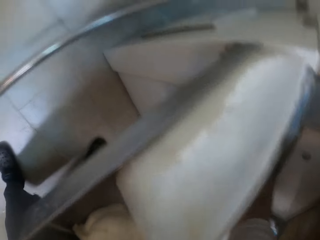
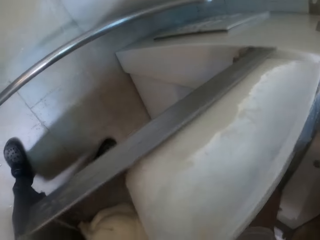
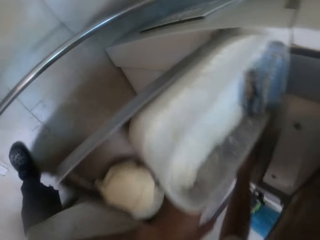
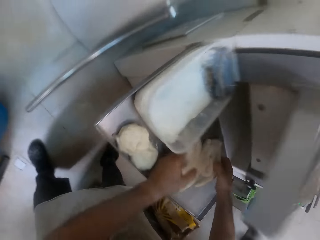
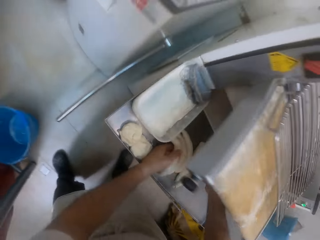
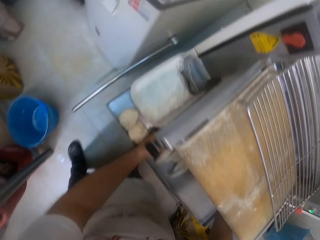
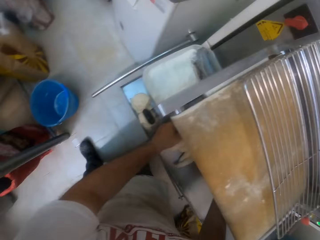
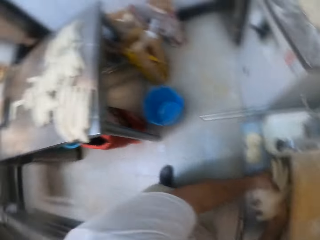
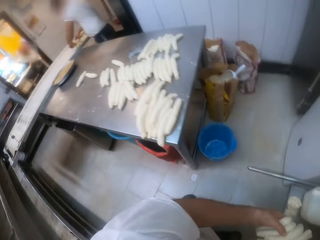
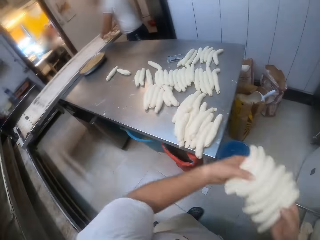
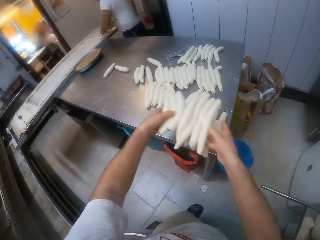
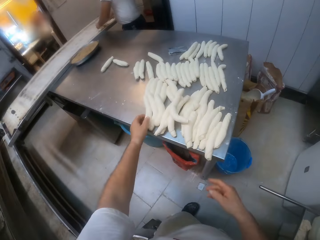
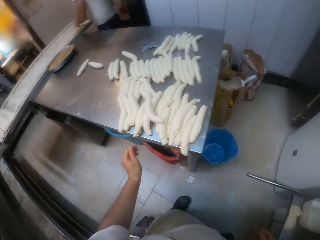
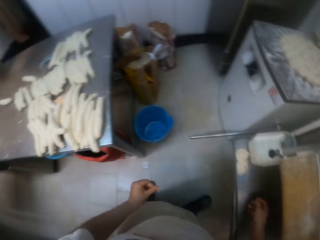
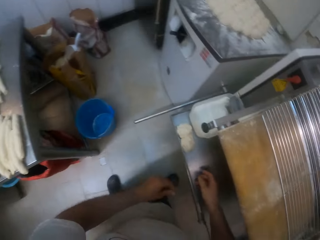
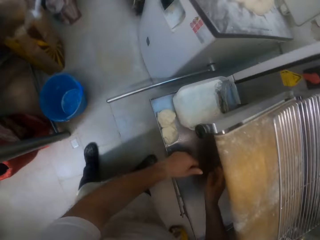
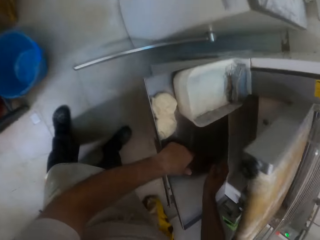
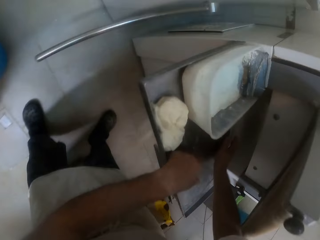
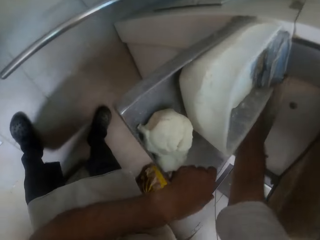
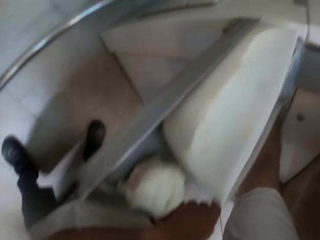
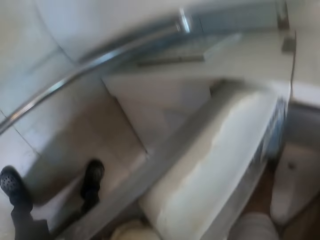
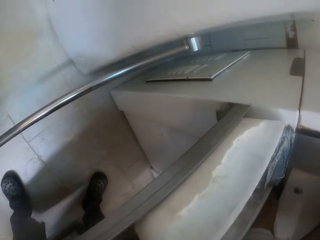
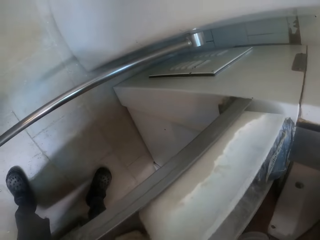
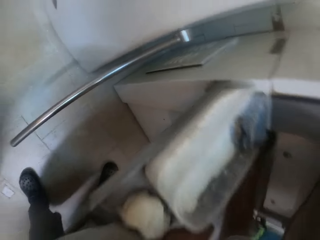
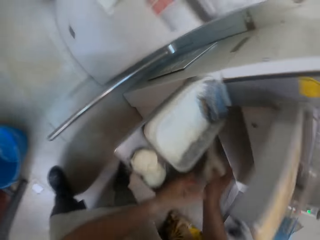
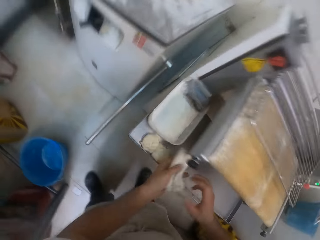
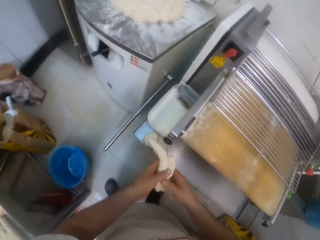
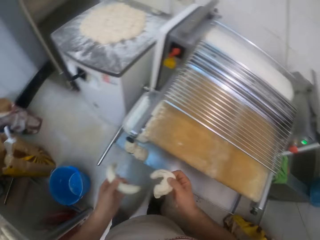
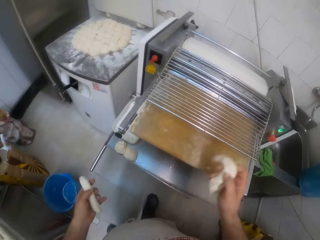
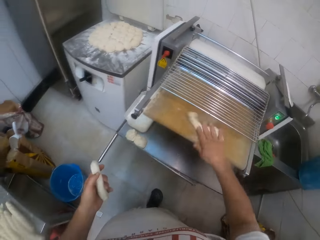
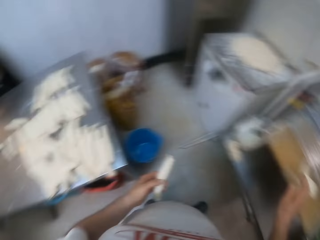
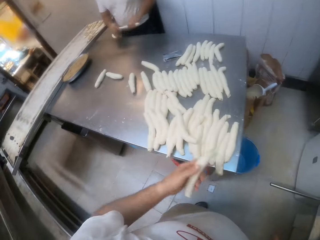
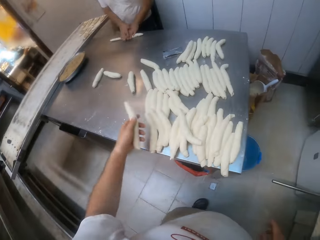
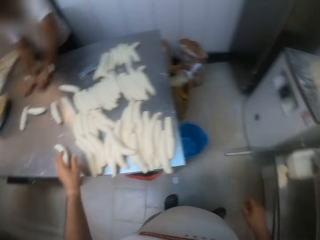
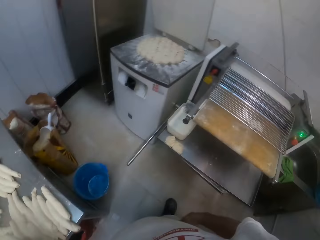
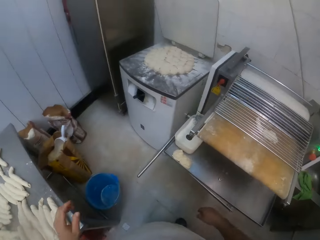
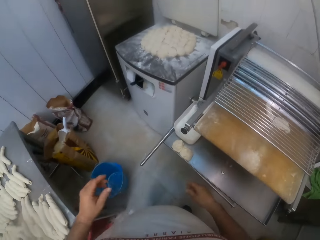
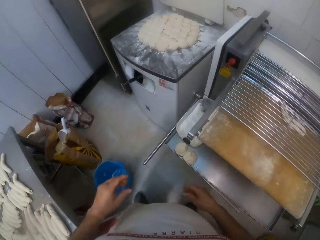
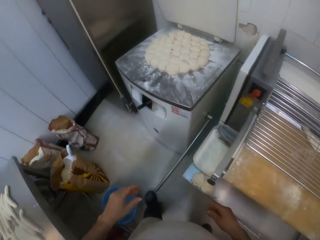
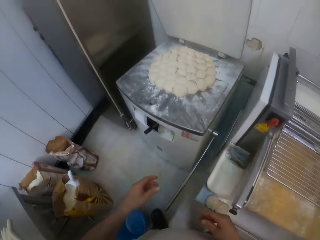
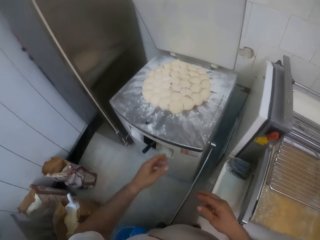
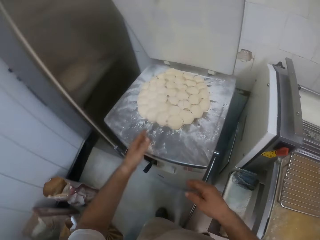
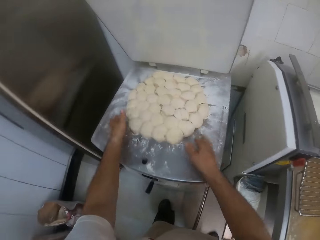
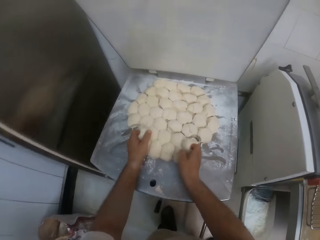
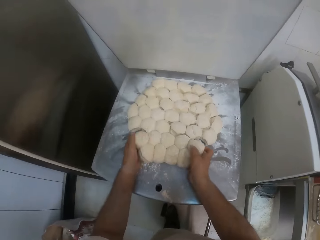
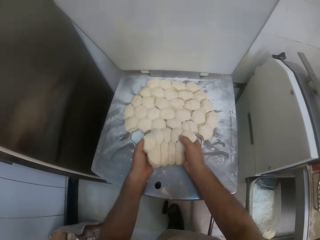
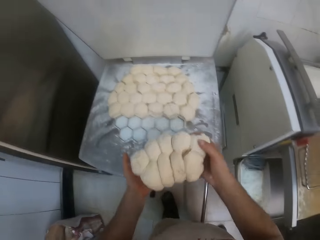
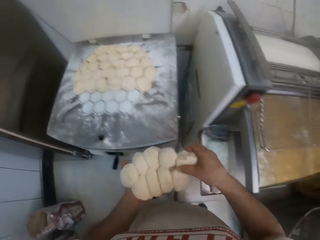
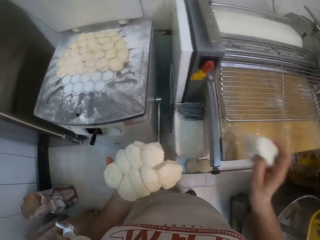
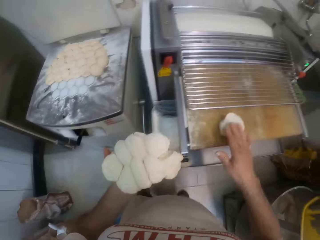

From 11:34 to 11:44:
The camera wearer tosses the dough on the table with both hands. He picks the dough from the tray with both hands. He drops the dough on the dough roller with his right hand. He drops the dough on the table with his left hand. A man rolls dough. The camera wearer moves around. He picks the dough from the dough machine with both hands.

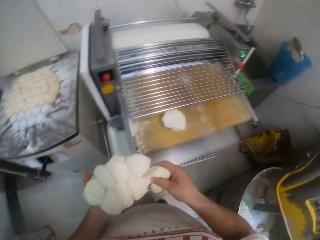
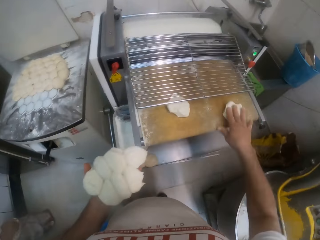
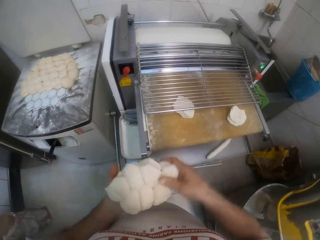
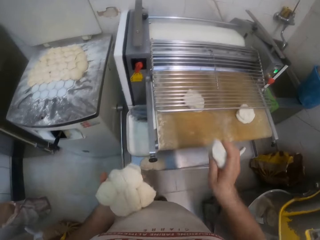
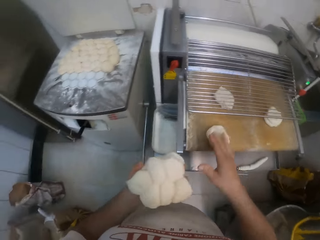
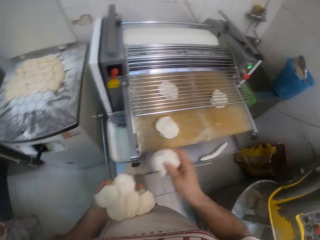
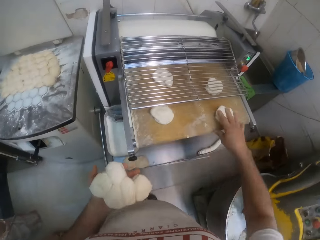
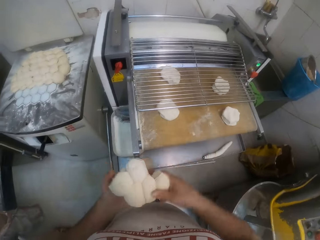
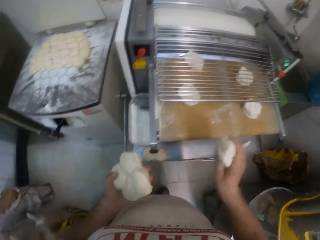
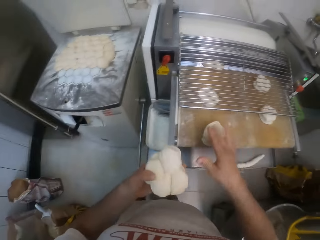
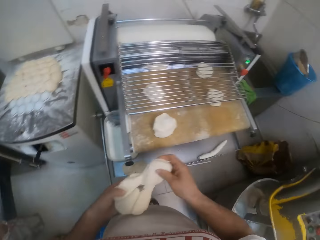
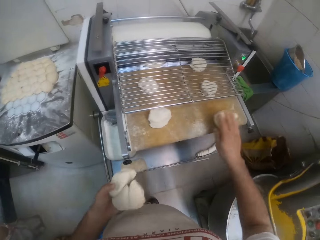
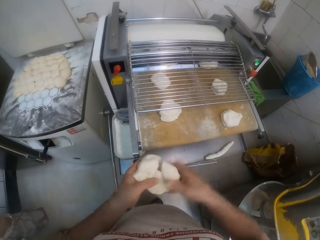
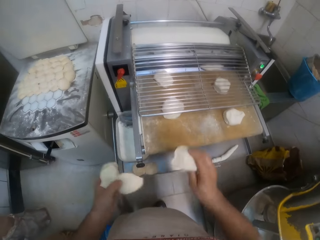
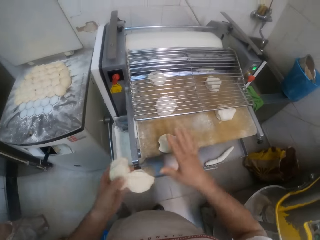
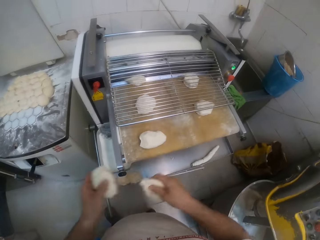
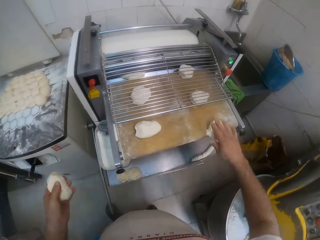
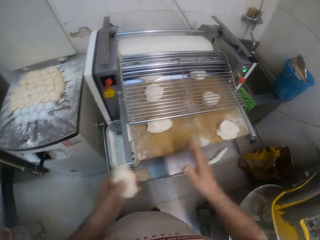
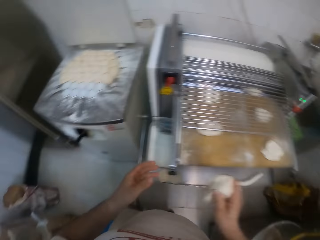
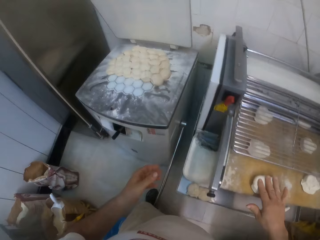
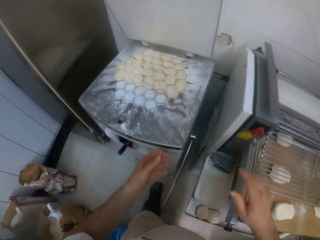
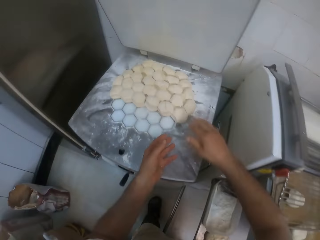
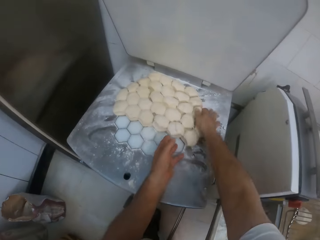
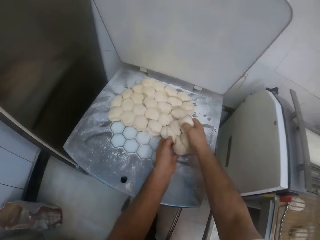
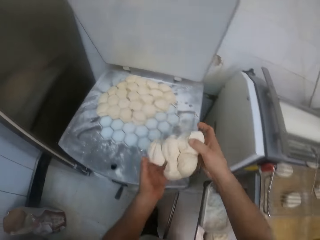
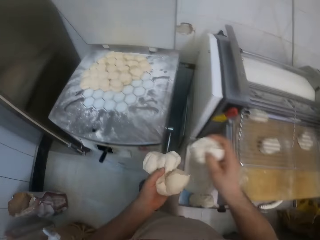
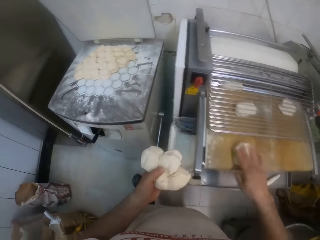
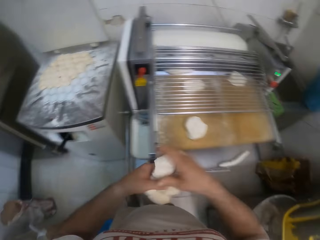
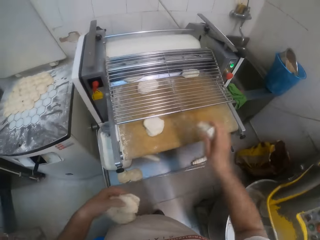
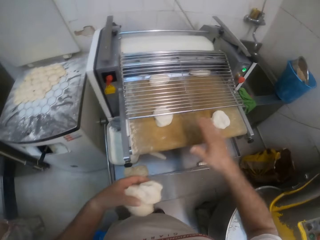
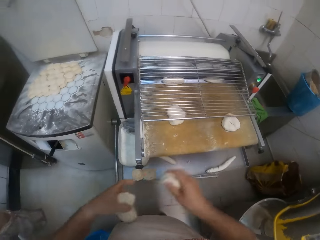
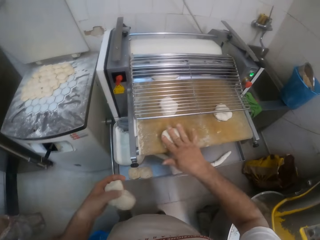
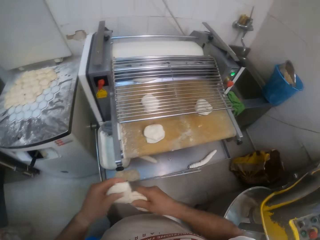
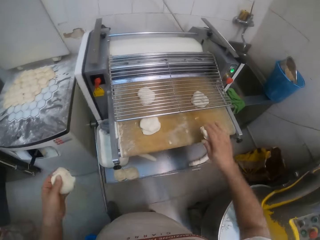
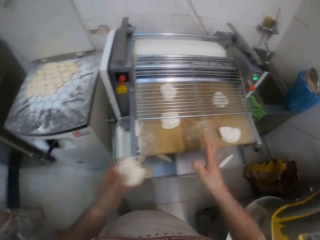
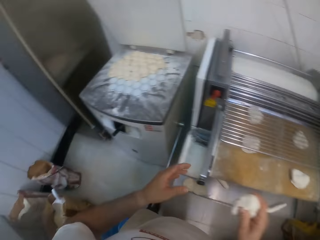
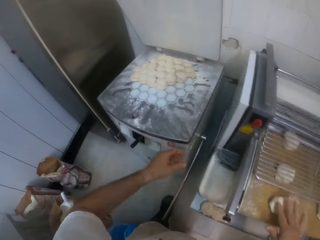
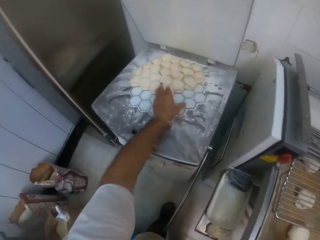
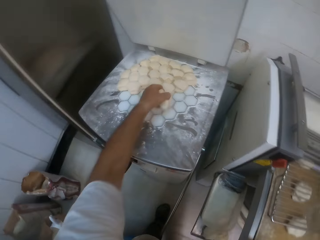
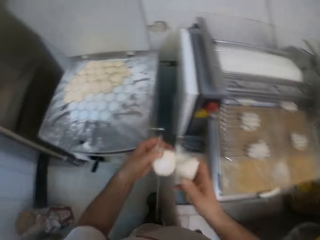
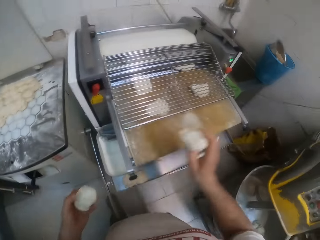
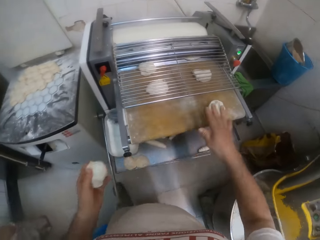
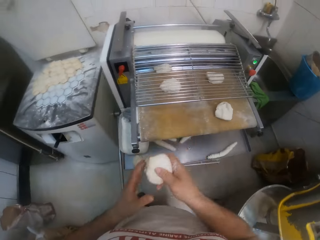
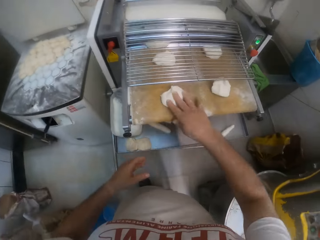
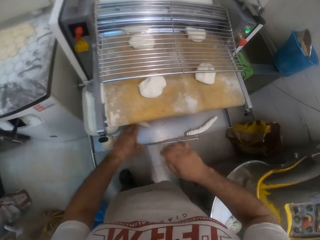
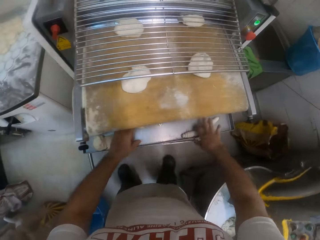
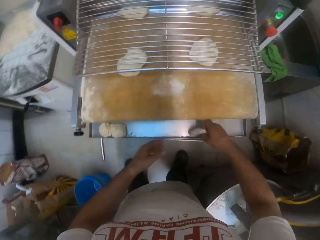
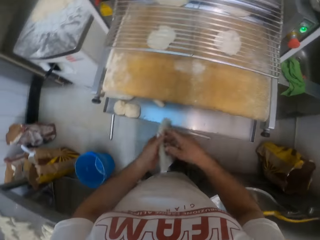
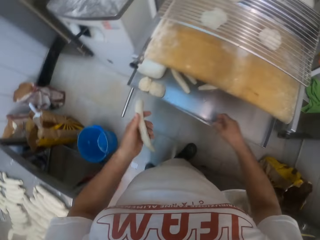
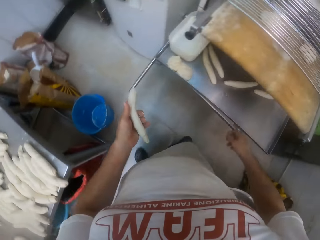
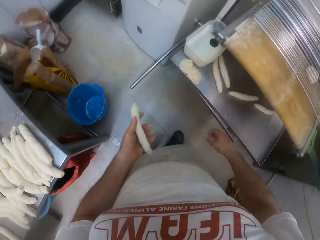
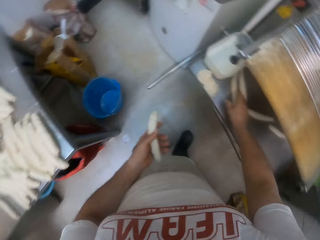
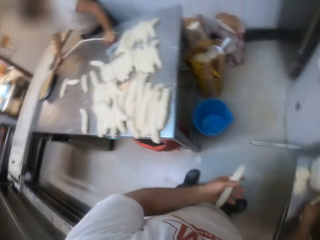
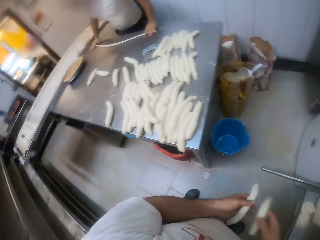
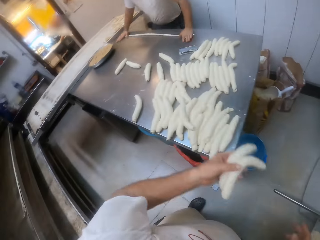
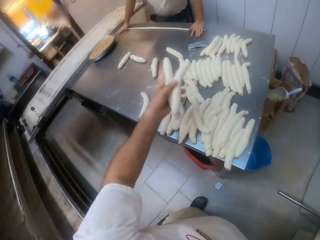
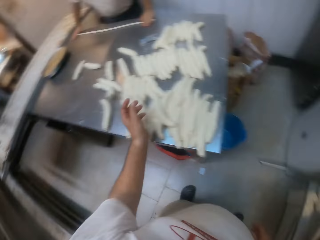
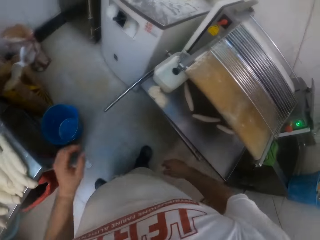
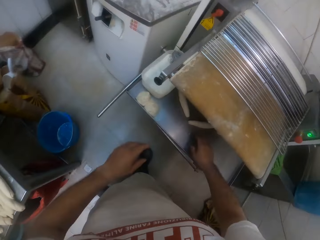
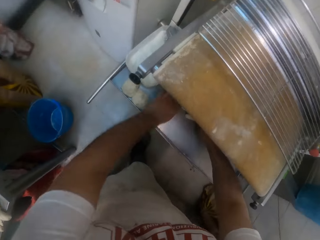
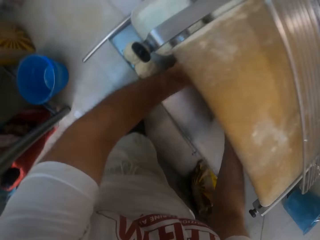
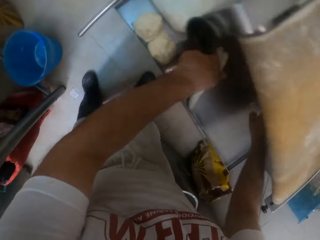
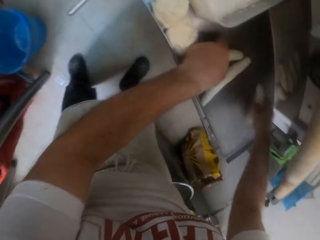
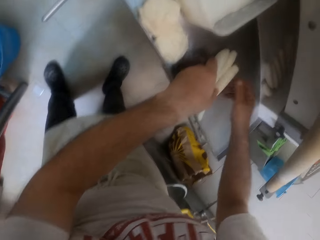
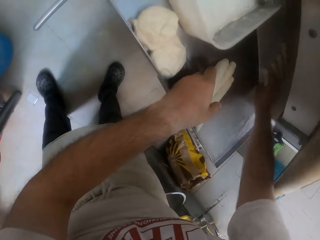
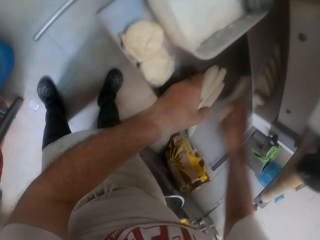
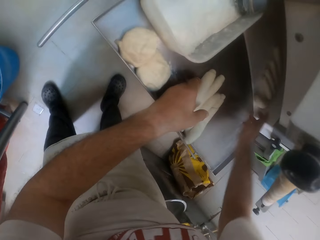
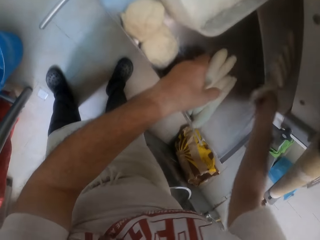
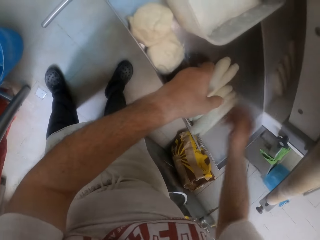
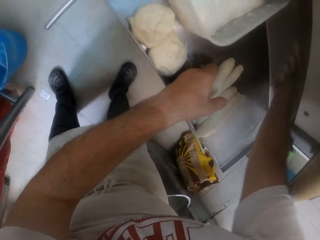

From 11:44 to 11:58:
The camera wearer drops the dough on the dough roller with his right hand. He does so repeatedly. He picks the dough from the dough machine with both hands. He drops the dough on the dough roller with his right hand. He does so repeatedly. He picks the dough from the dough machine with his left hand. He drops the dough on the dough roller with his right hand. He does so again. He picks the dough from the tray with his right hand. He does so again. A man rolls dough. The camera wearer tosses the dough on the table with his left hand. He picks the dough from the tray with both hands.
